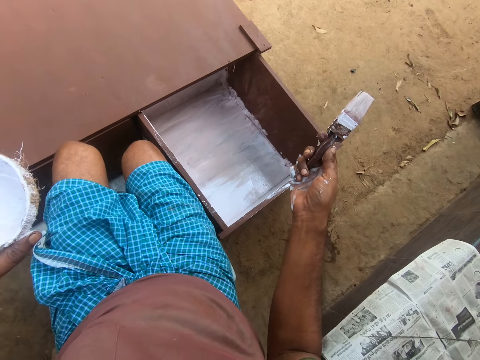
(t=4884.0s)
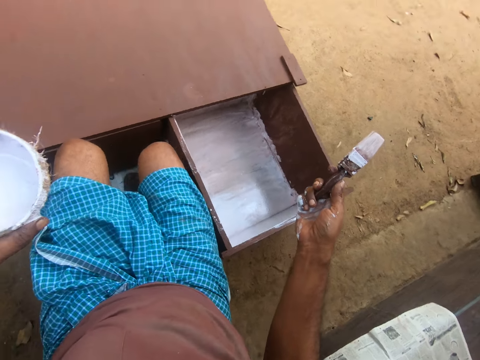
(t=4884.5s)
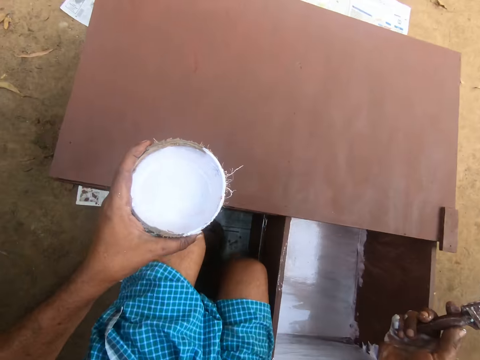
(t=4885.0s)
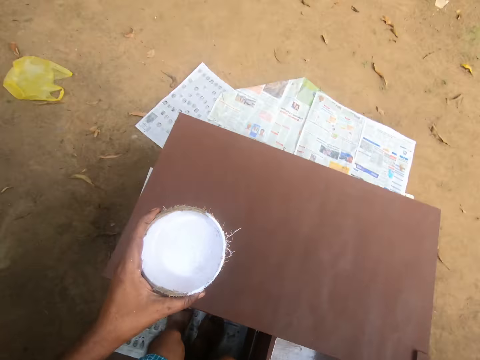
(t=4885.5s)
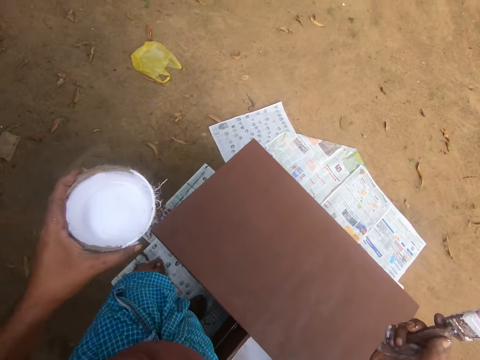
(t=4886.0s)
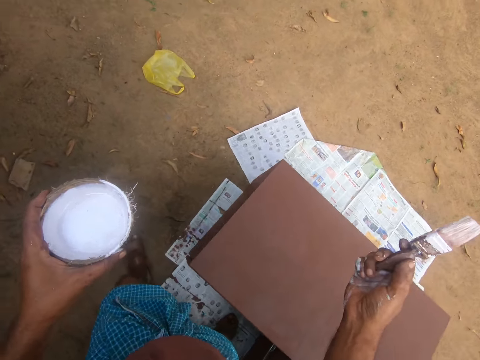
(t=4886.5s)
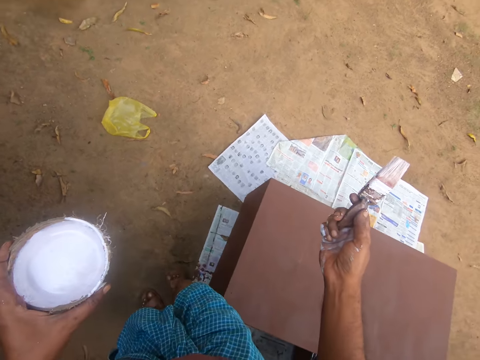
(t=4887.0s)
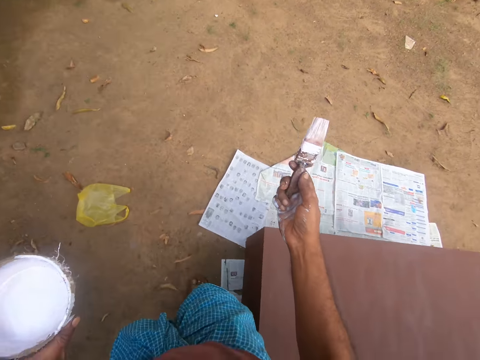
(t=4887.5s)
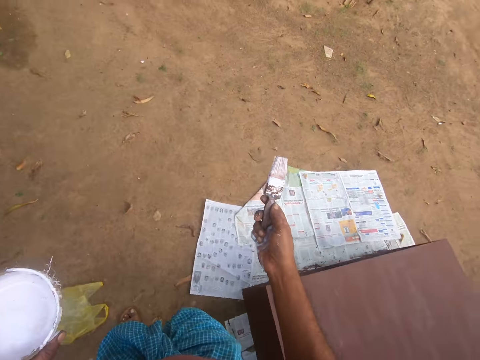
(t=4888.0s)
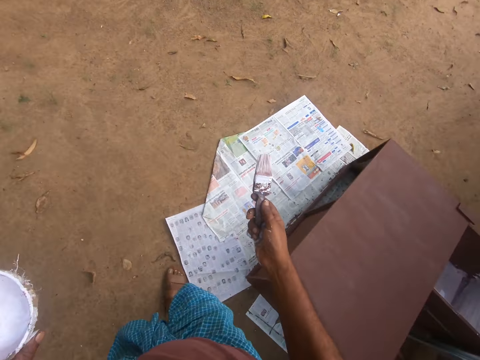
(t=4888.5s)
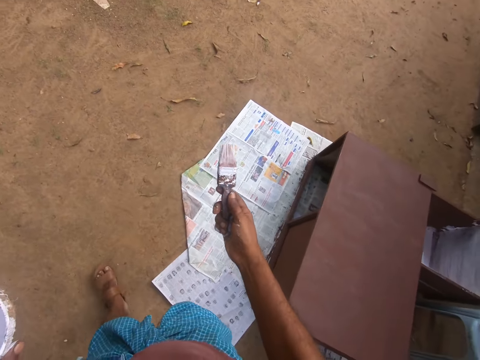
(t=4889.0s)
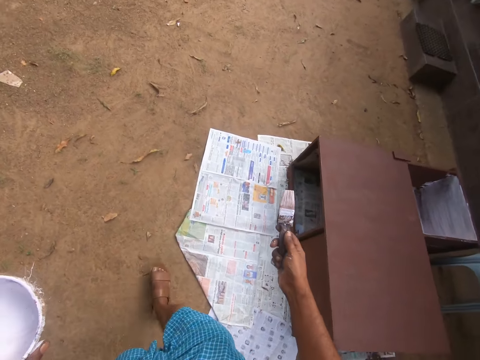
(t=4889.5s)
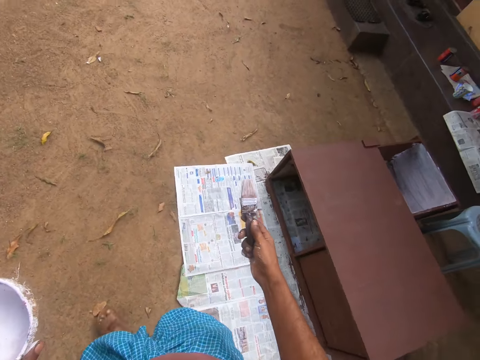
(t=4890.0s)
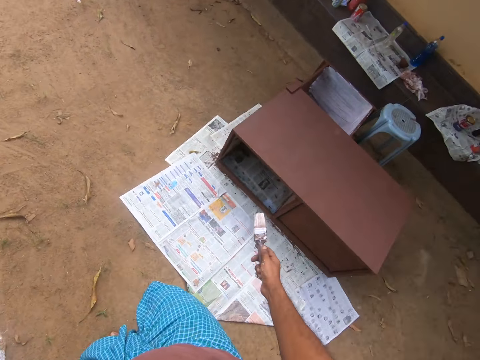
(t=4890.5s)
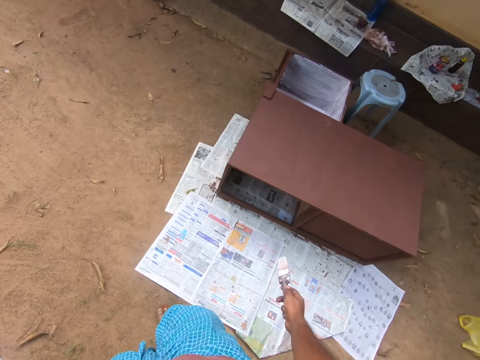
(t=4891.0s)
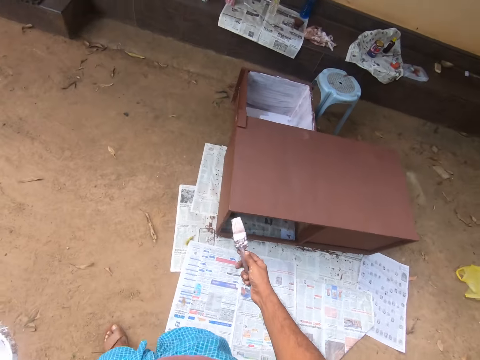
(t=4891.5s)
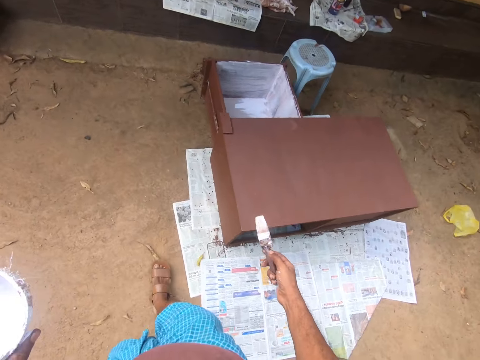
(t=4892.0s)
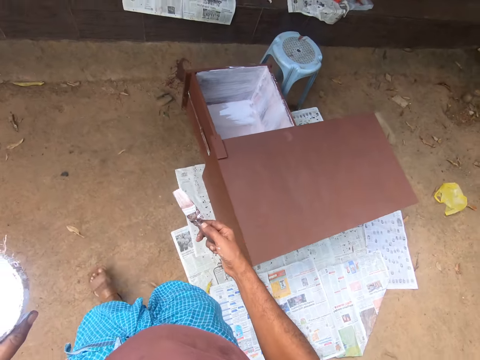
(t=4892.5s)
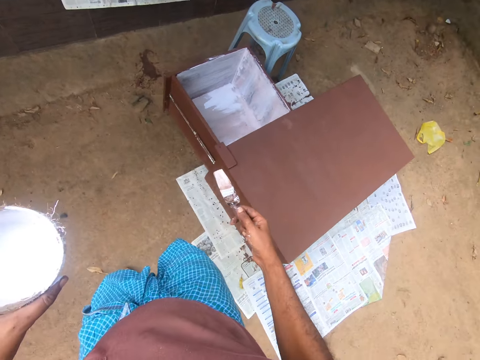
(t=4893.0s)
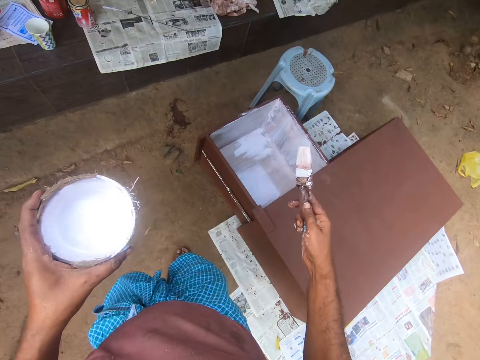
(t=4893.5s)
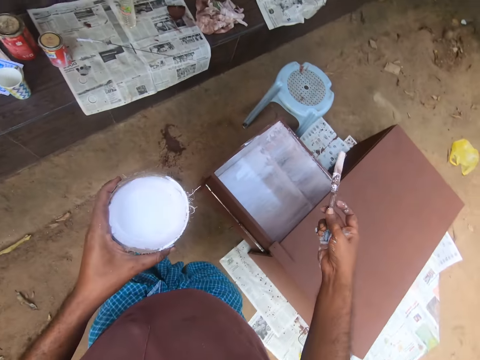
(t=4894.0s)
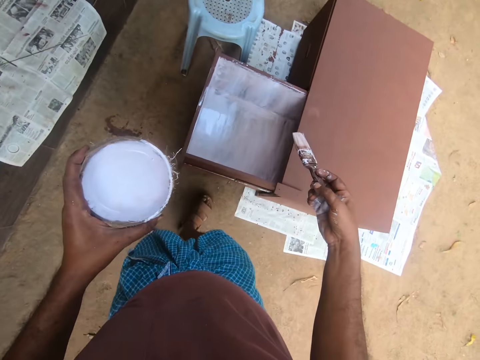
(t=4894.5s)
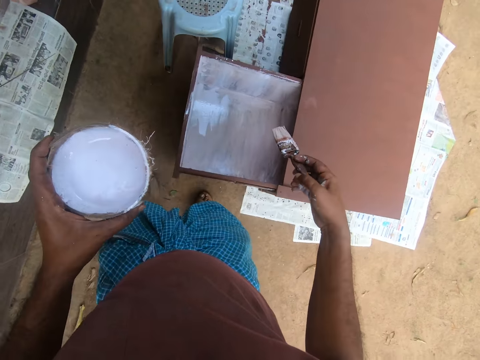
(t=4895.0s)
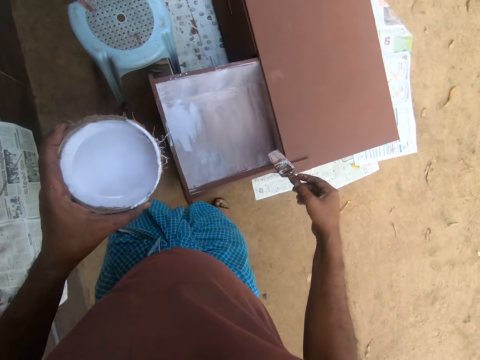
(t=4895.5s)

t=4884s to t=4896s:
The camera wearer stands to his feet. He walks around the furniture.

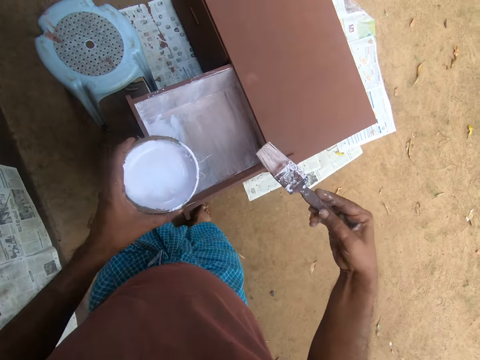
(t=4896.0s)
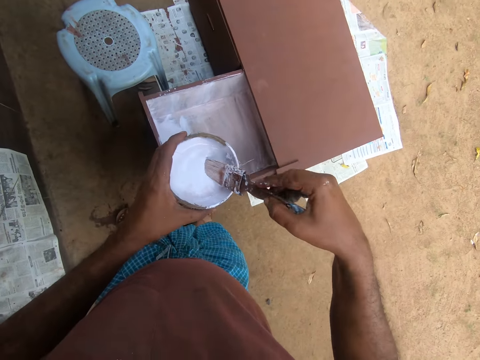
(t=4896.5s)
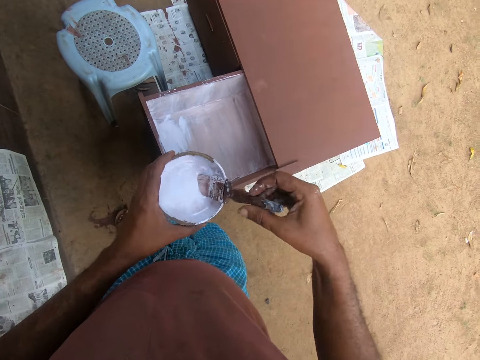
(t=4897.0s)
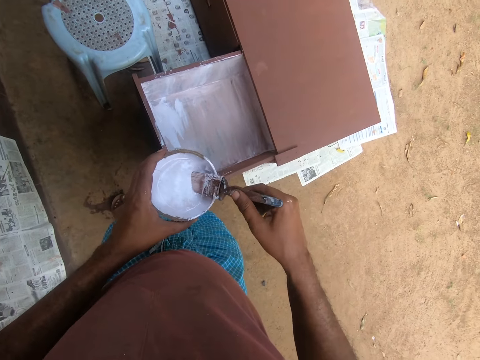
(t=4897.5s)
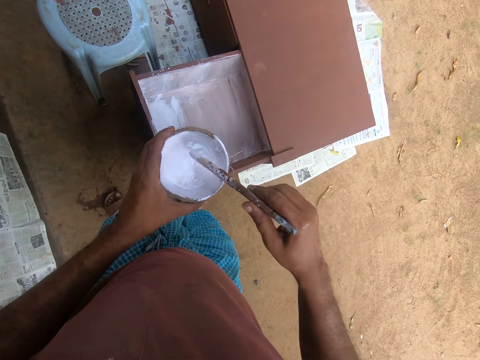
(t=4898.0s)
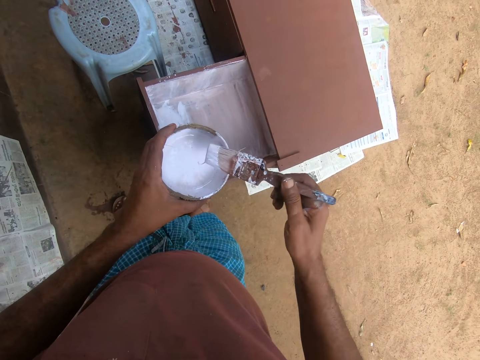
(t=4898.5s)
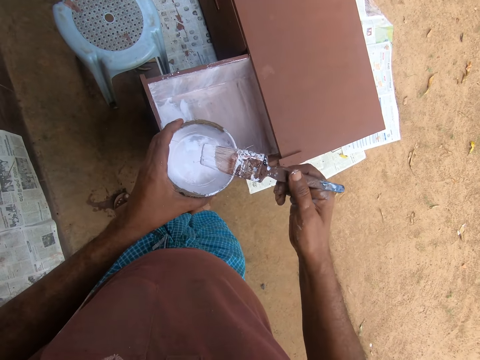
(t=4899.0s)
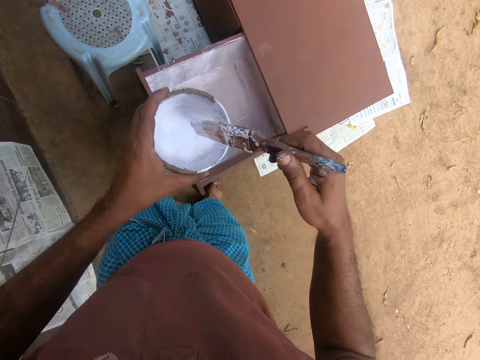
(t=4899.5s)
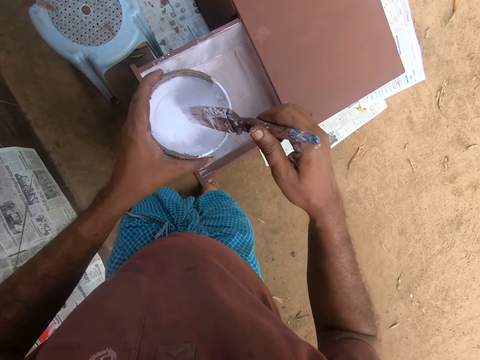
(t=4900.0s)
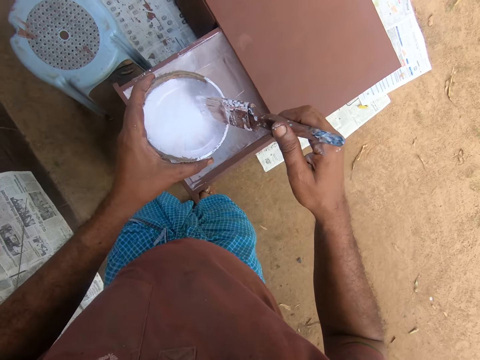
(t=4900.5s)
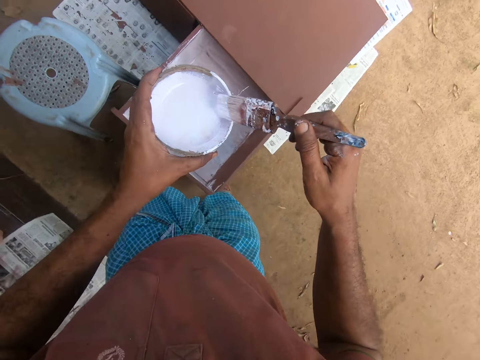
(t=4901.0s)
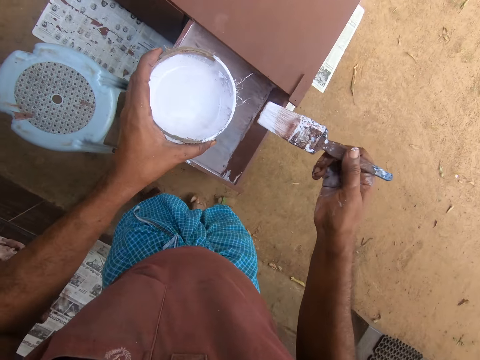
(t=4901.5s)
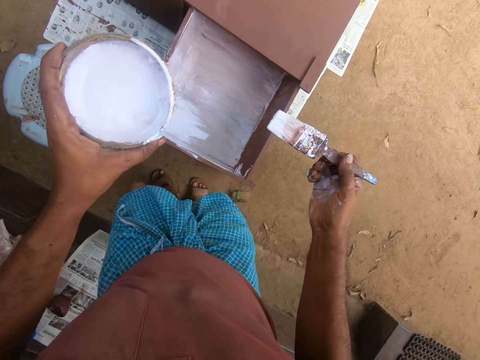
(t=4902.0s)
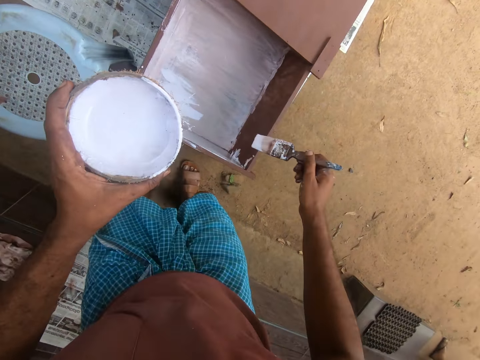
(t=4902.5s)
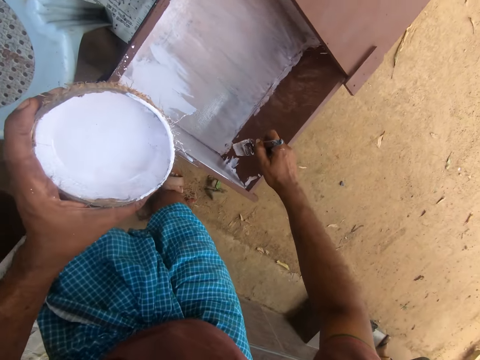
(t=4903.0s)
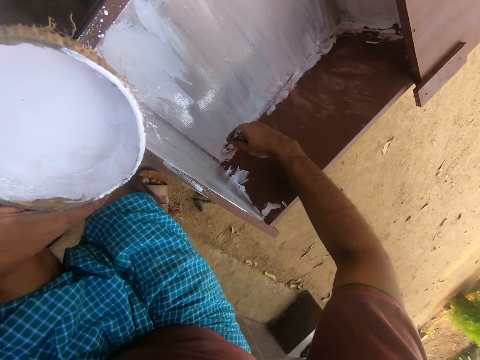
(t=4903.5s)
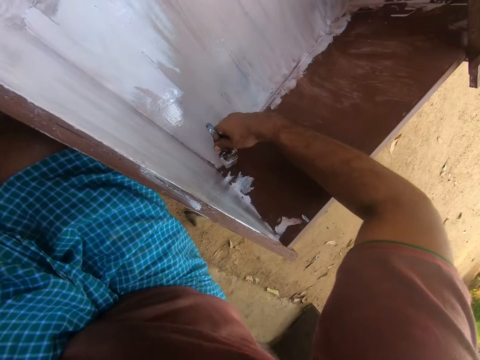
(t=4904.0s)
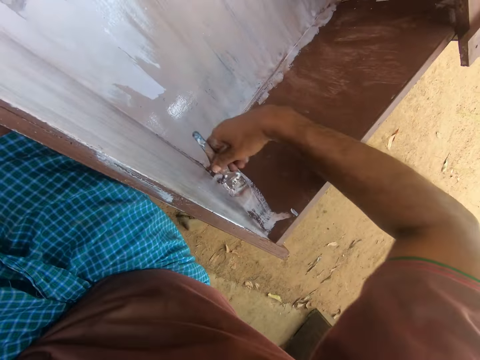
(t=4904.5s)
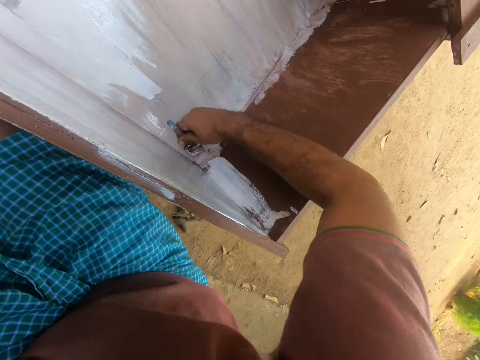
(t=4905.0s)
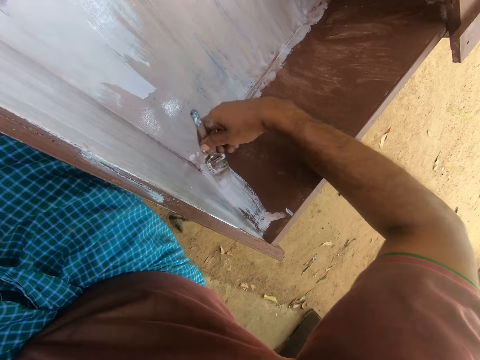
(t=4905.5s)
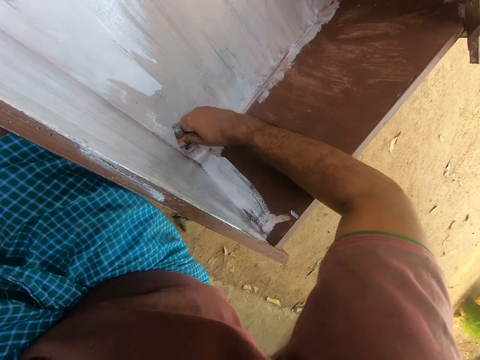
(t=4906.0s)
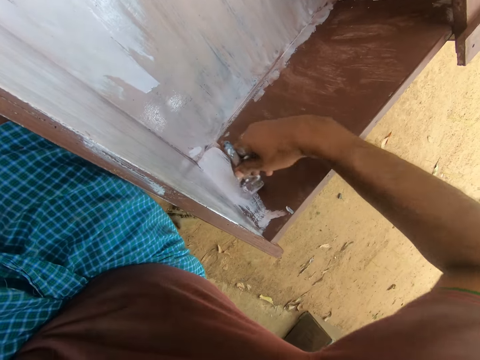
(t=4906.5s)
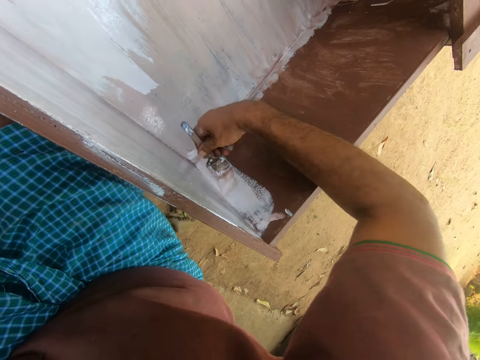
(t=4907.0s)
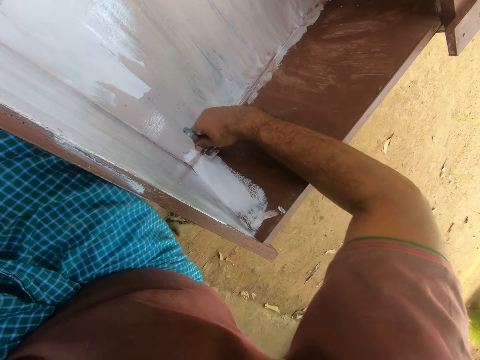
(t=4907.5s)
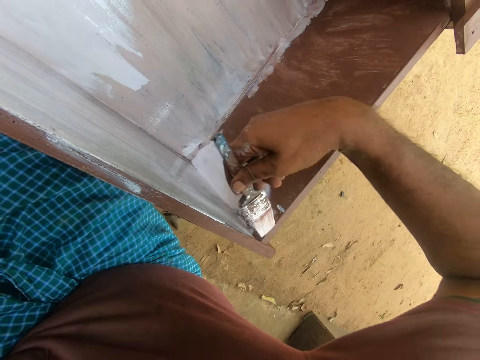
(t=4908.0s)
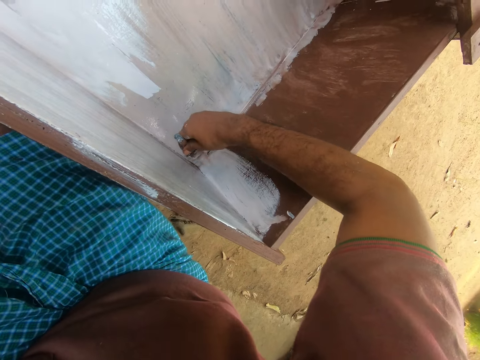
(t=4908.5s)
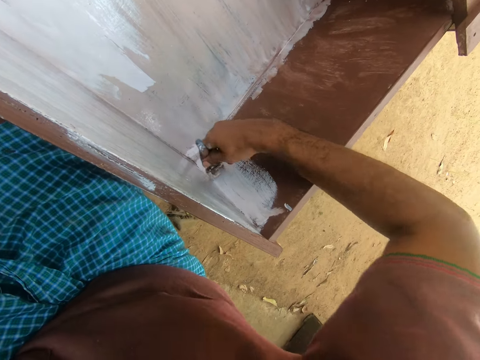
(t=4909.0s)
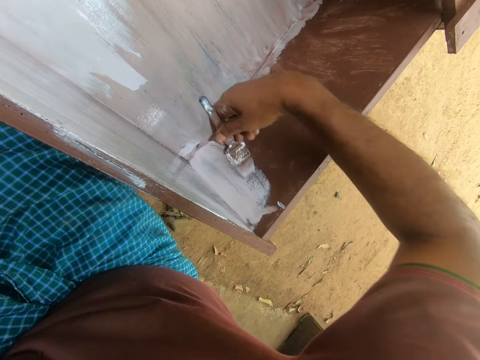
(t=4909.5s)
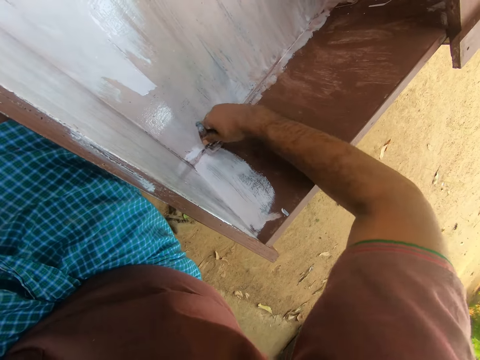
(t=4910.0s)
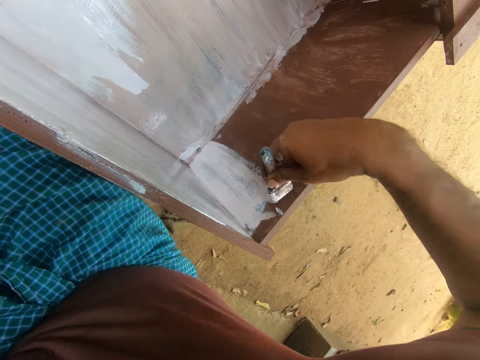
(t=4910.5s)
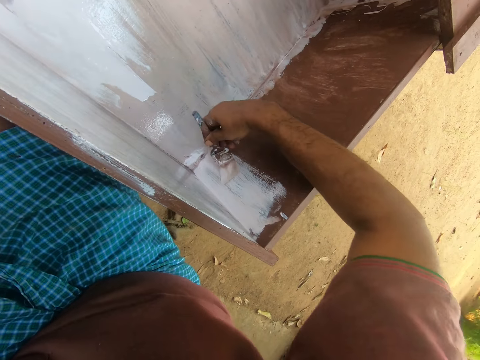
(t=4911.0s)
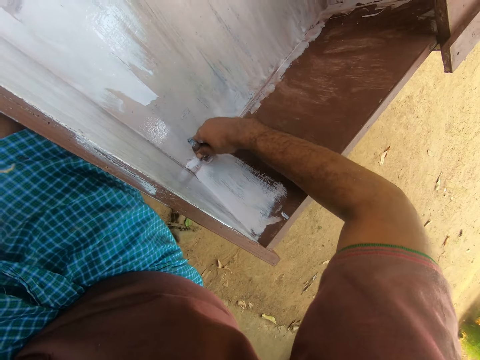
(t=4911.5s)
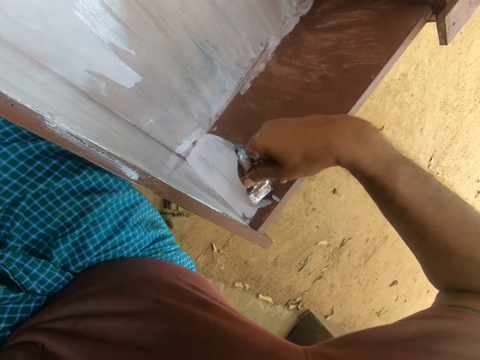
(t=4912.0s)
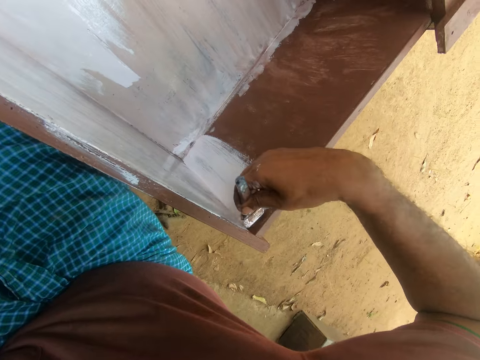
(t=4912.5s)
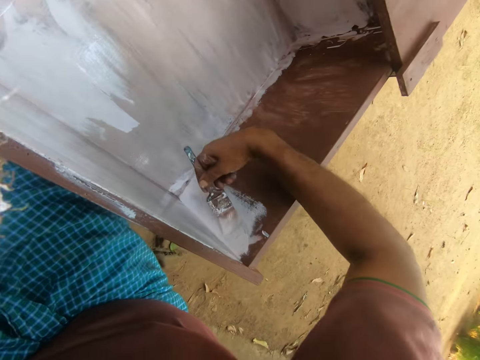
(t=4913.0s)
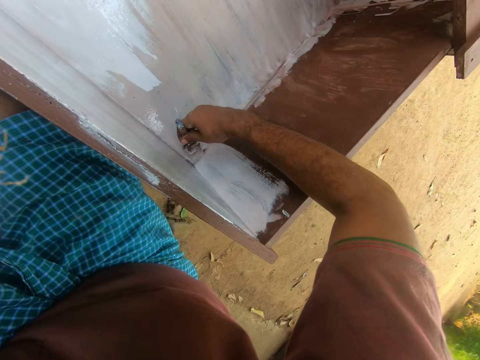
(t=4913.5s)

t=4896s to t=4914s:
The camera wearer dips the brush in paint inside the bowl. They remove the brush from the paint. They shake the brush. They remove excess paint from the brush. They paint the furniture with the brush.
